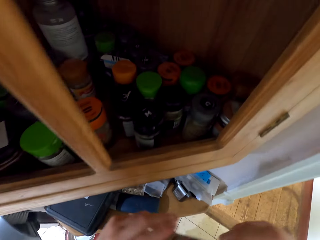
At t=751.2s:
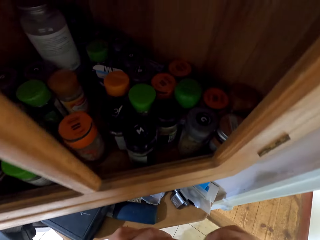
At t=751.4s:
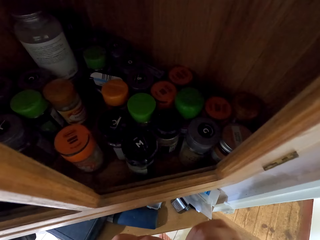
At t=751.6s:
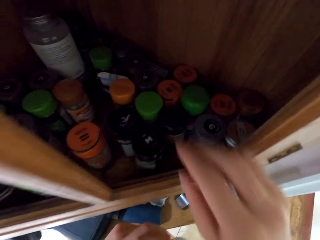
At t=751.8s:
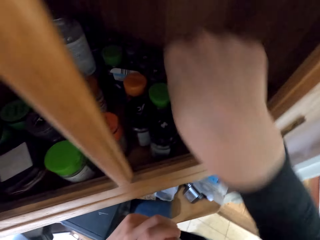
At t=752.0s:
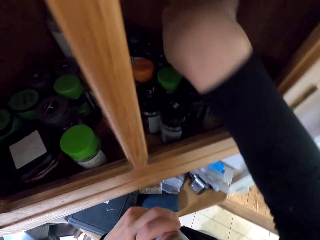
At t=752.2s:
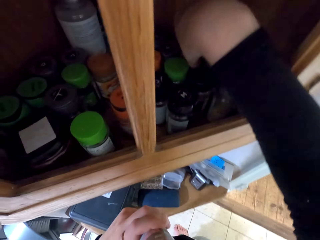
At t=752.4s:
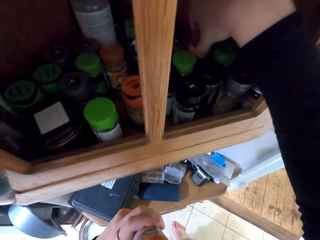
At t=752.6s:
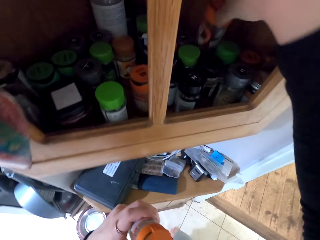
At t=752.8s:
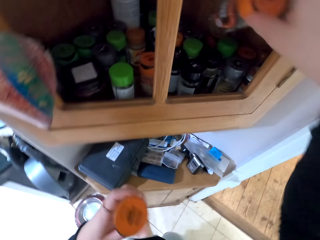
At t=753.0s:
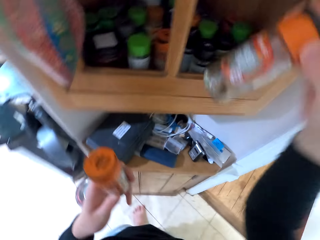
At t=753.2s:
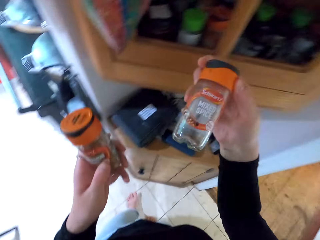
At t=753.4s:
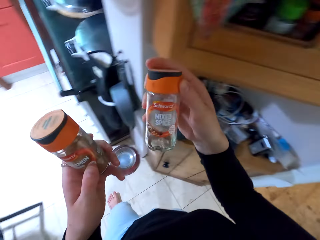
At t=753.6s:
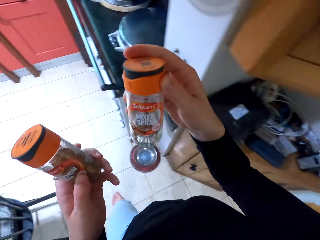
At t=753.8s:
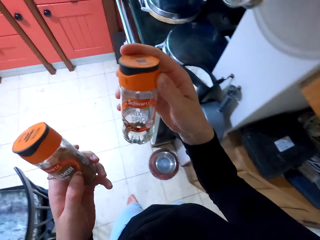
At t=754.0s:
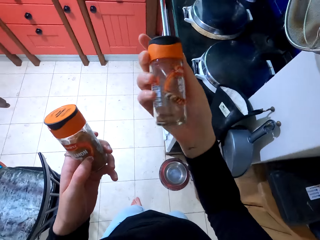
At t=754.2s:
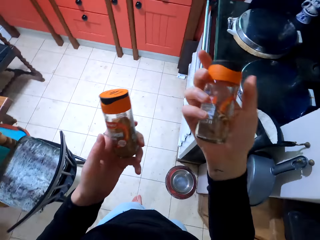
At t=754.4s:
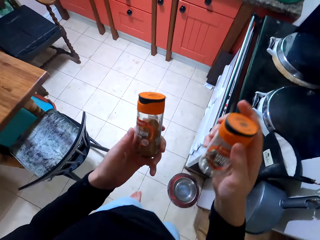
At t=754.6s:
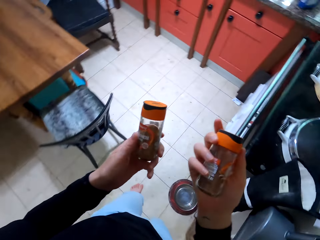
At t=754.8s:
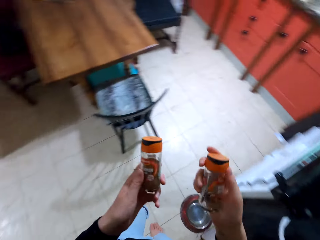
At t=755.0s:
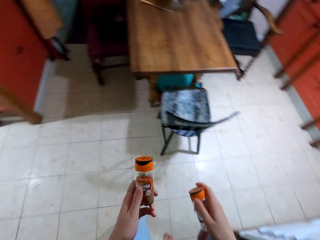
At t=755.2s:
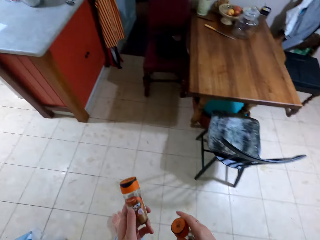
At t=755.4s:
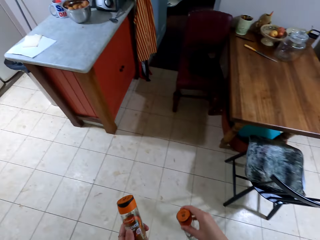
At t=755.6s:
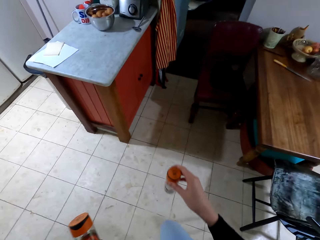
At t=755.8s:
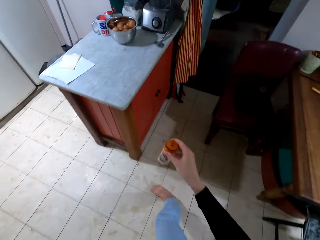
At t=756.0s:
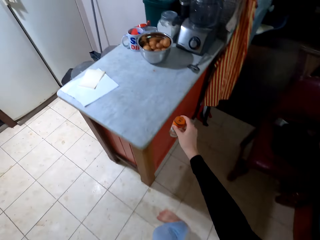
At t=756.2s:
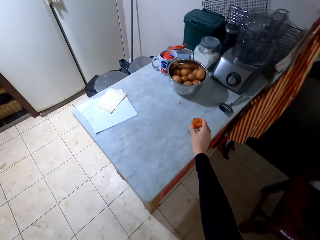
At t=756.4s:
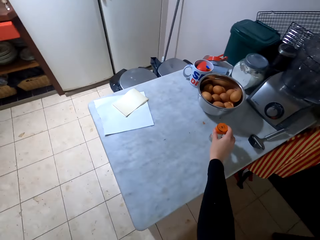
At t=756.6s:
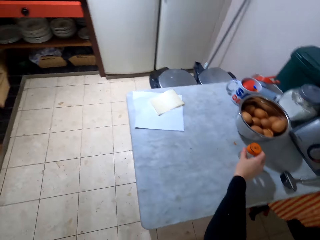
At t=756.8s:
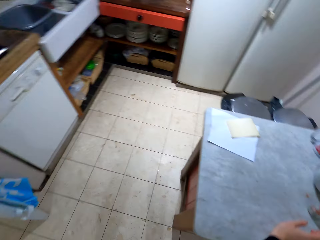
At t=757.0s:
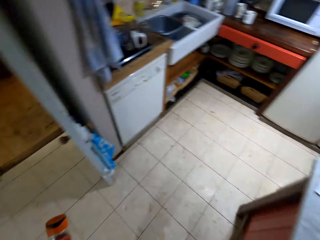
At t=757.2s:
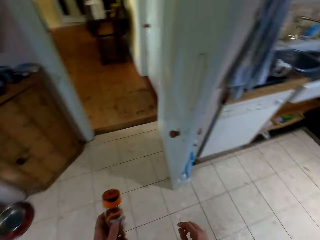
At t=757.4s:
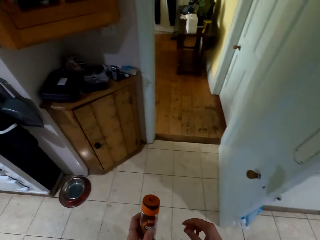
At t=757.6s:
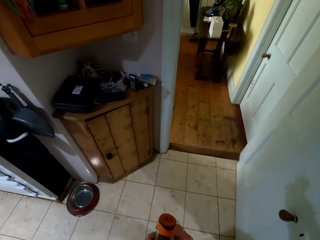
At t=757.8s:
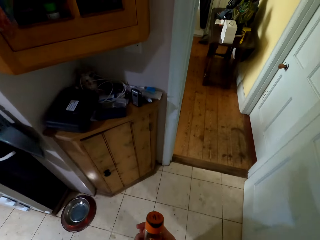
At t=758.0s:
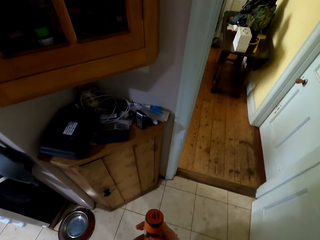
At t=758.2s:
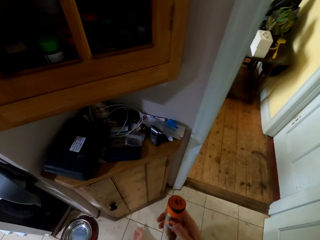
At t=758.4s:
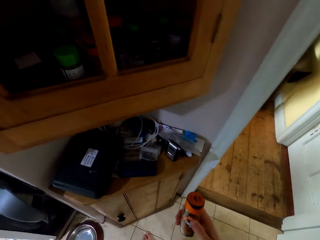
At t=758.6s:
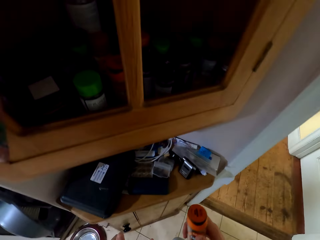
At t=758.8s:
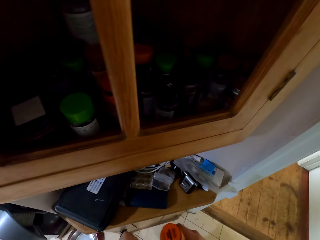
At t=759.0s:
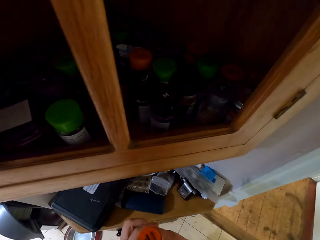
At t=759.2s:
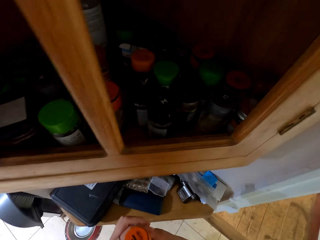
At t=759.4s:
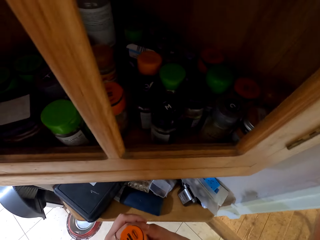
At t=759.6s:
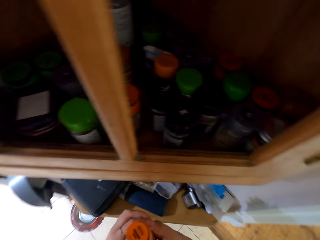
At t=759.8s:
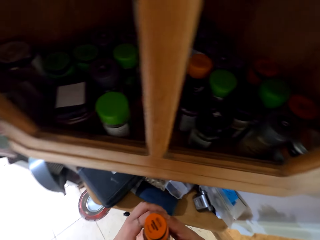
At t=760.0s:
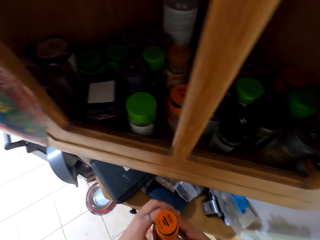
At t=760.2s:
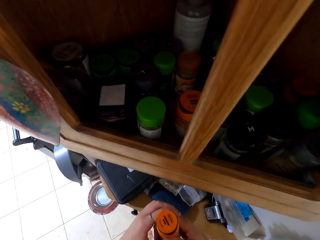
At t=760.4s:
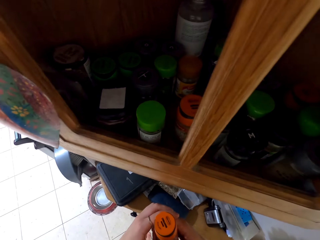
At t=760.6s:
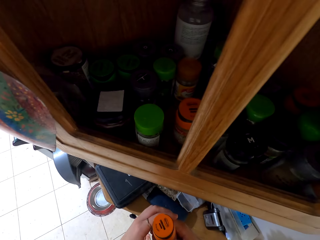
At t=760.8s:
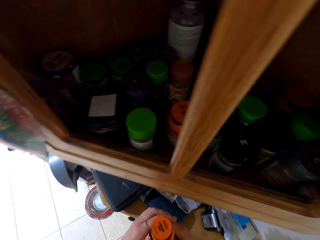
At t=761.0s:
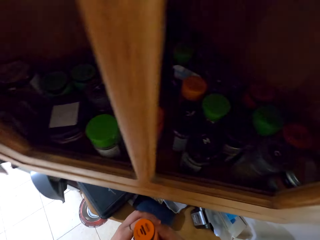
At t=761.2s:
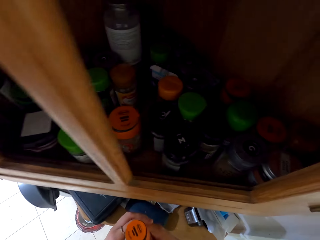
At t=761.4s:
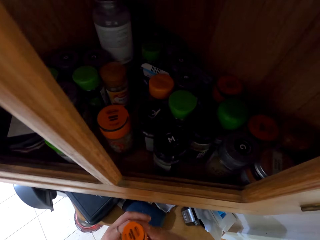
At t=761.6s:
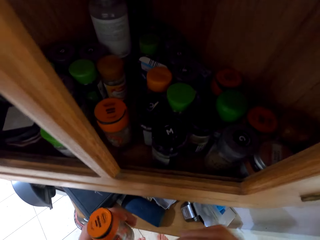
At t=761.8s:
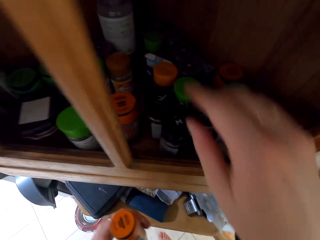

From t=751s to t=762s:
The camera wearer holds a container. They pick up a container. They walk away from the cabinet. They put one bottle at the table. They walk to the cabinet. They look inside the cabinet.

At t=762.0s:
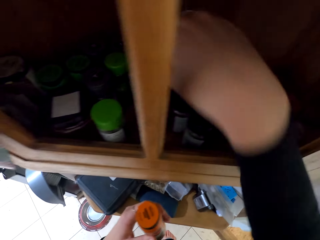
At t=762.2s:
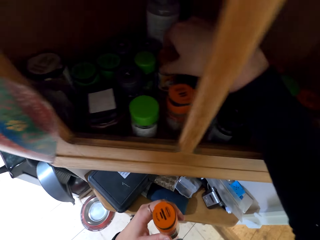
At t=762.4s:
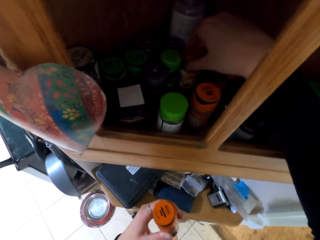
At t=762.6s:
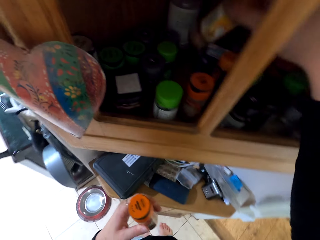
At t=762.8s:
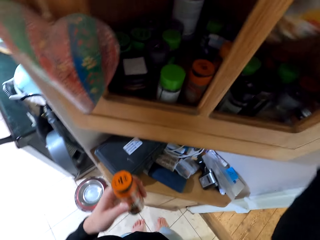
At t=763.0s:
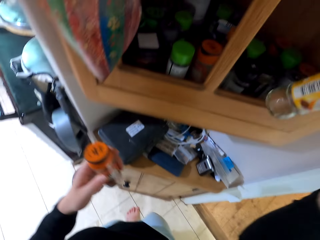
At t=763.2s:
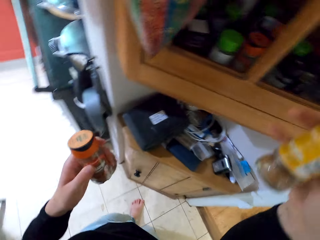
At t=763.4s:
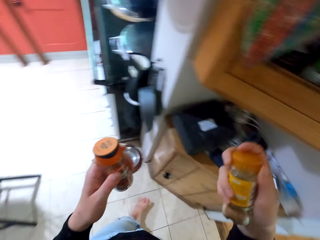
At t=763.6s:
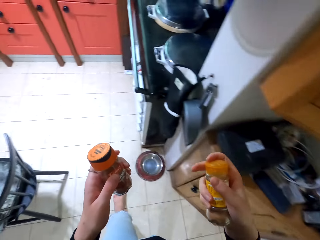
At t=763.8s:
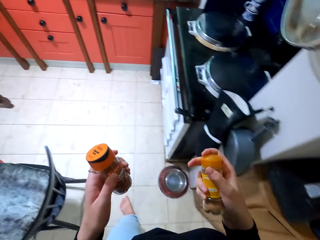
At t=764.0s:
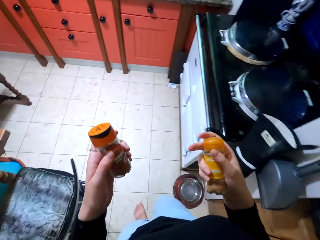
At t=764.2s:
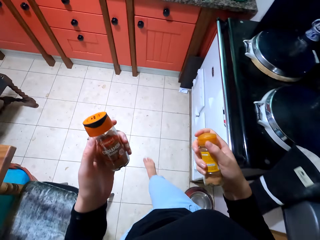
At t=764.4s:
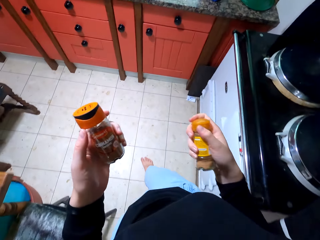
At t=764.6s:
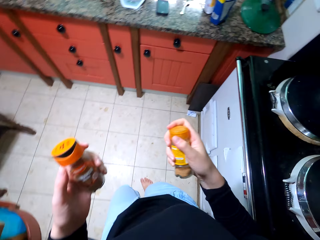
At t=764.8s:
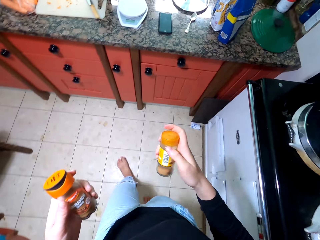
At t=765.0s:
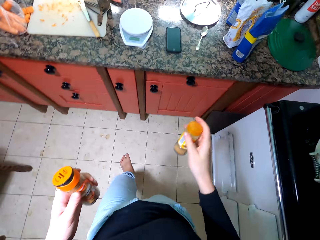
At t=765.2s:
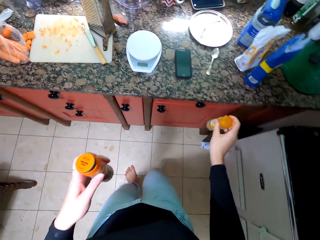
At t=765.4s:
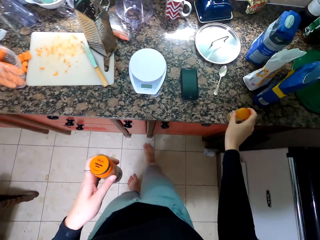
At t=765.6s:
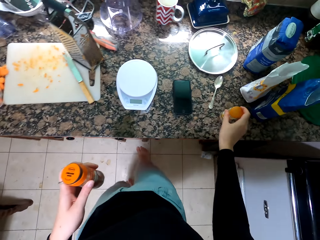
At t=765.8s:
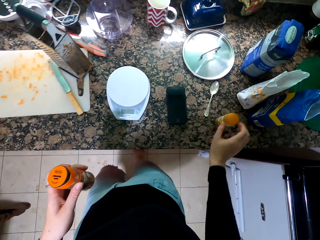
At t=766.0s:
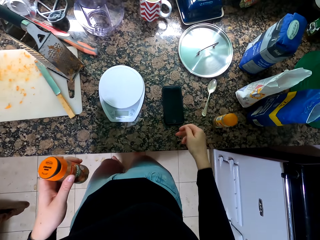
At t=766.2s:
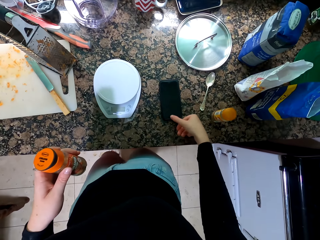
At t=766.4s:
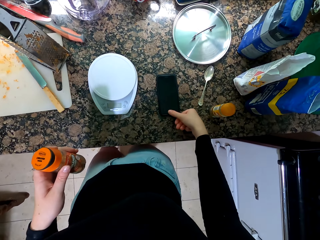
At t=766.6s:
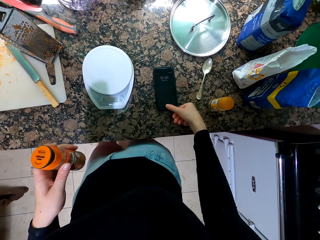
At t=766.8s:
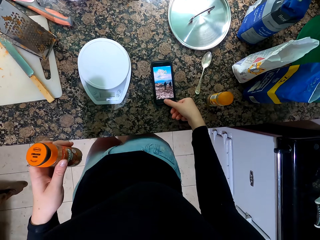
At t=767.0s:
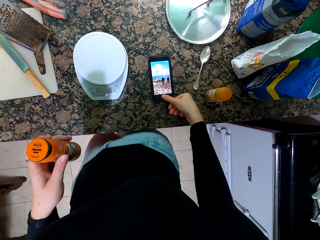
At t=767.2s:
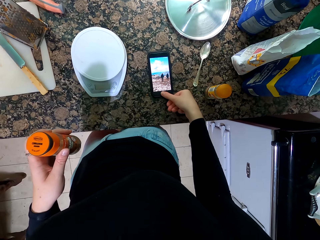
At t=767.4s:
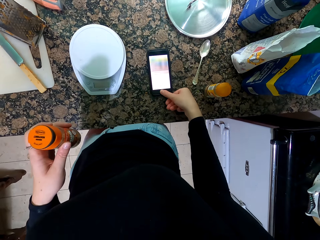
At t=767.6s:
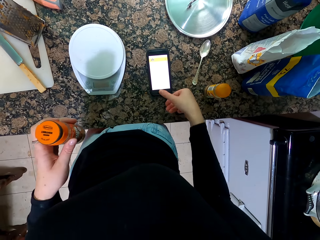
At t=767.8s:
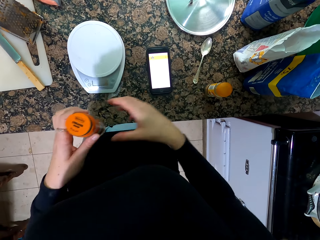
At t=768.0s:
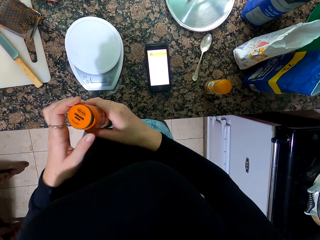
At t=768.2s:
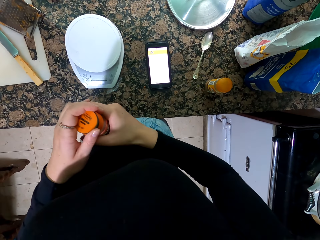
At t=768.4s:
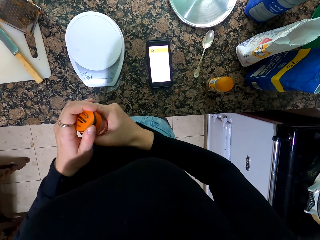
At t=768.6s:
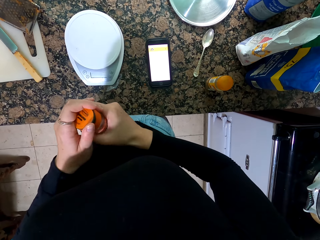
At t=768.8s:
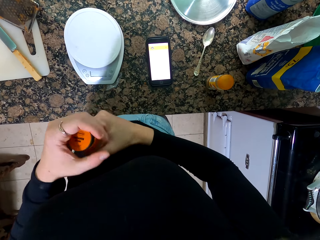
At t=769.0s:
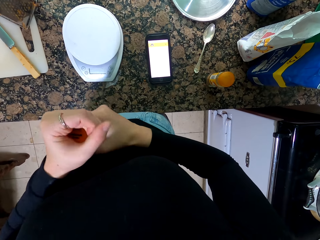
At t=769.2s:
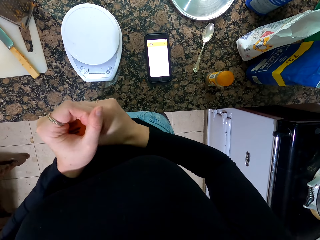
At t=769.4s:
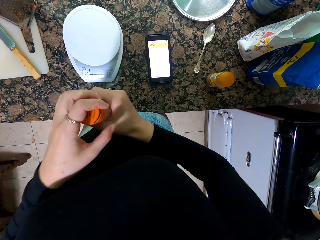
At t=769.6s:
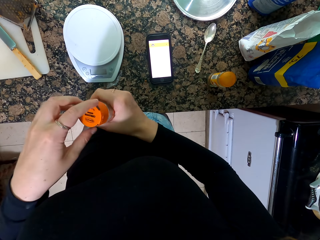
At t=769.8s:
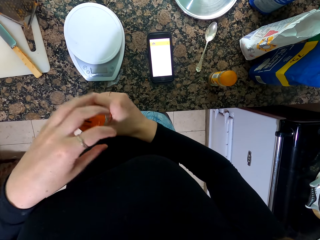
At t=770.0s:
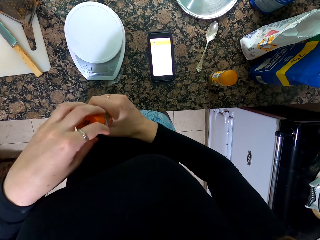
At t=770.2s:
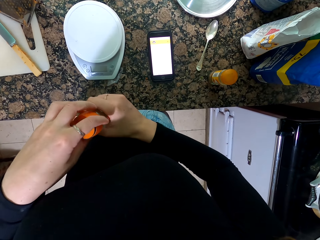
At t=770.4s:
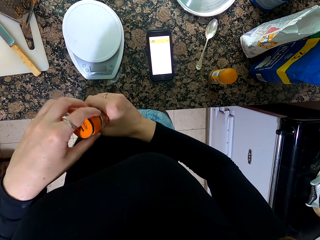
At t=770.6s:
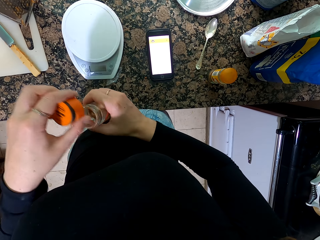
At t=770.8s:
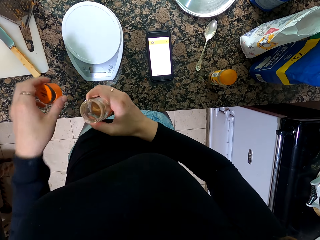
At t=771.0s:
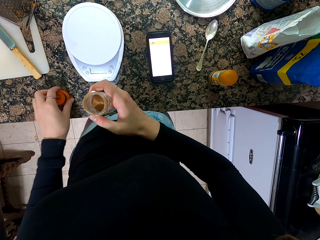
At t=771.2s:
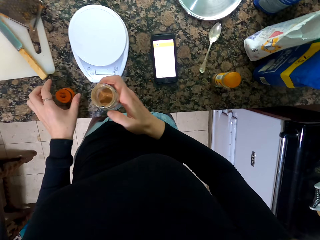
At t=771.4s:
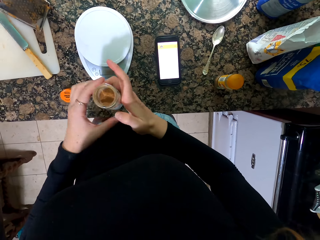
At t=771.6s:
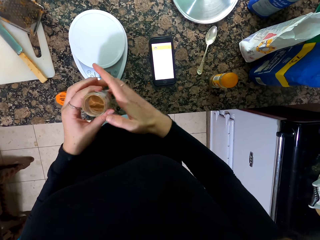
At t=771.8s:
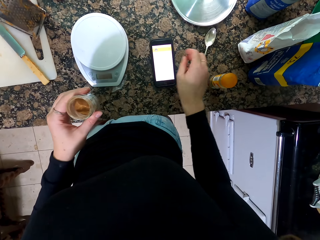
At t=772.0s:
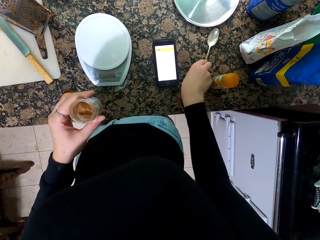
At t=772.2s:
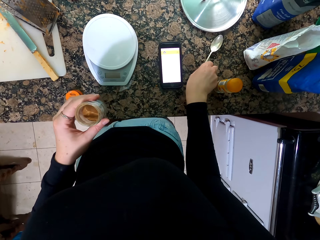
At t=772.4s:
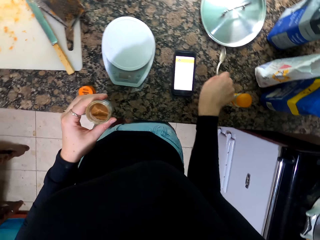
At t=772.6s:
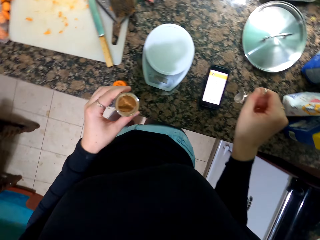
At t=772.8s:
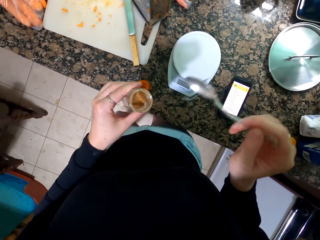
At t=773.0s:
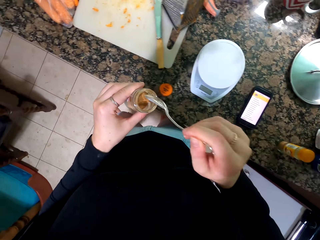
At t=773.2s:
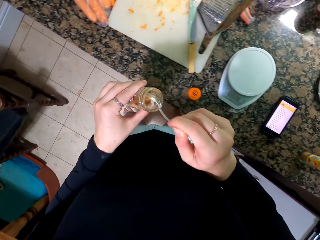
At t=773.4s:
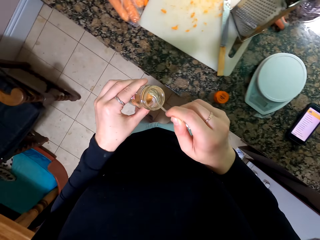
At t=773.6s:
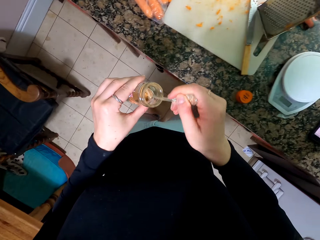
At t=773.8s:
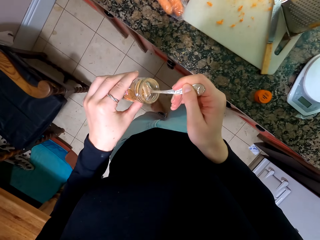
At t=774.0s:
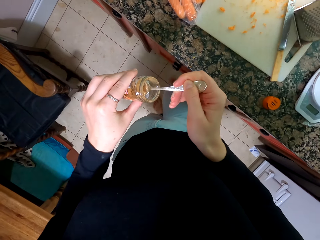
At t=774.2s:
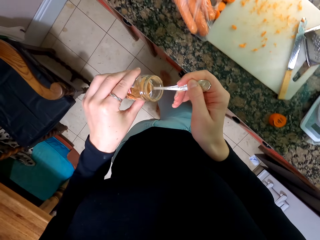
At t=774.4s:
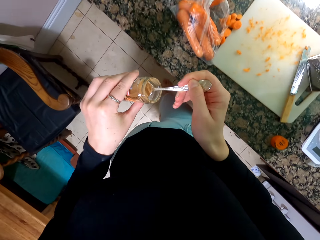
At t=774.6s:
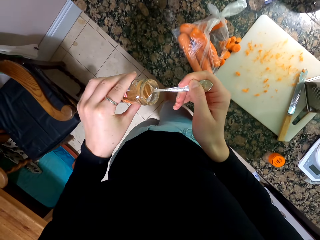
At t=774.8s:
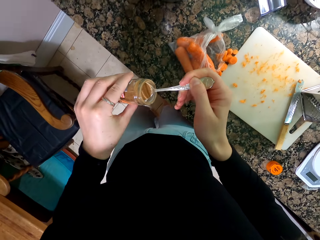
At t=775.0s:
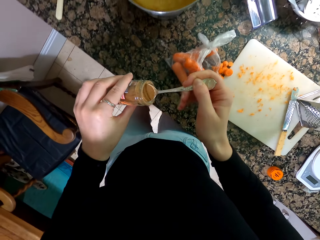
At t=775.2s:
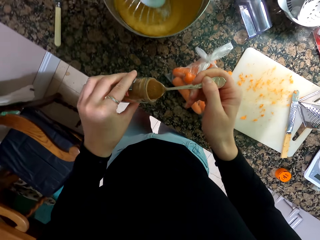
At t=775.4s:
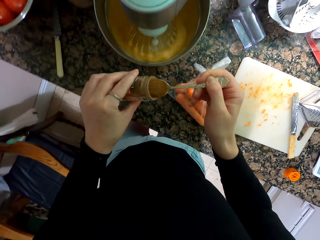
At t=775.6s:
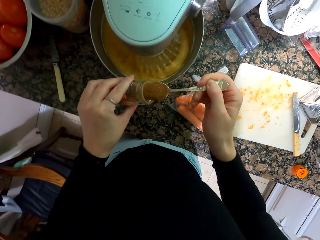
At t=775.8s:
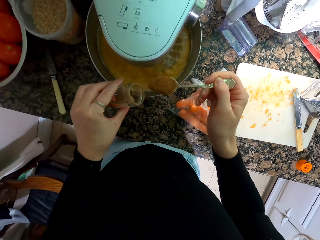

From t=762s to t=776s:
The camera wearer picks up another container. They walk towards the countertop. They put down the container at the kitchen top. They dial the phone. They open the container. They put down the lid. They pick up the spoon. They scoop the spice.
